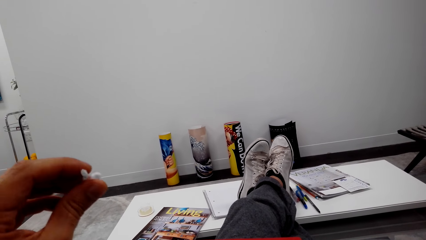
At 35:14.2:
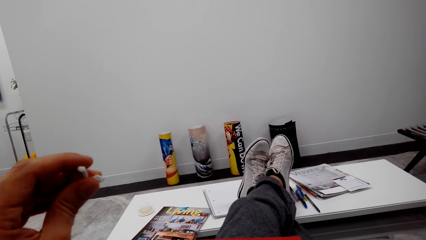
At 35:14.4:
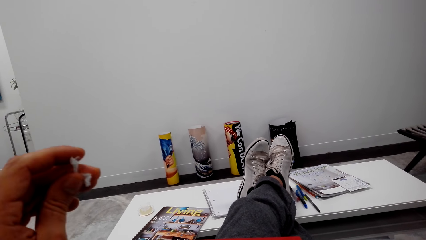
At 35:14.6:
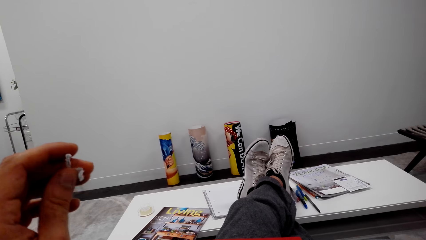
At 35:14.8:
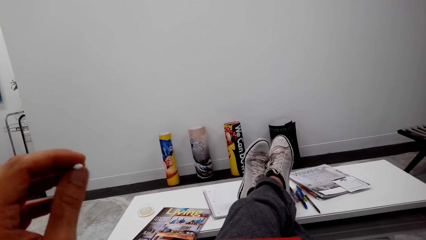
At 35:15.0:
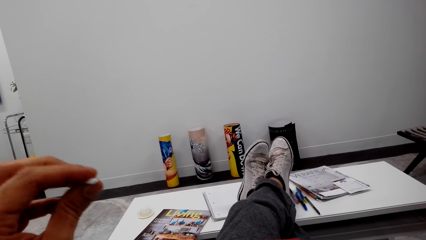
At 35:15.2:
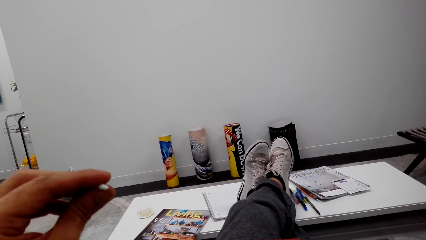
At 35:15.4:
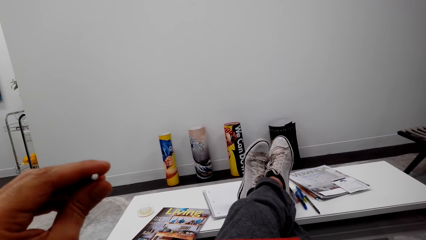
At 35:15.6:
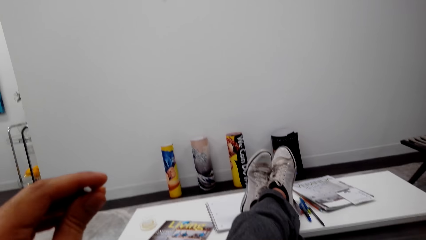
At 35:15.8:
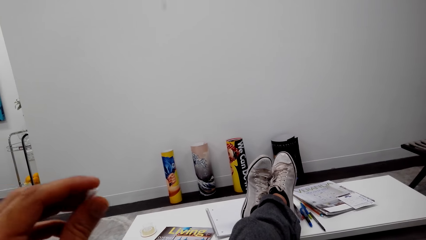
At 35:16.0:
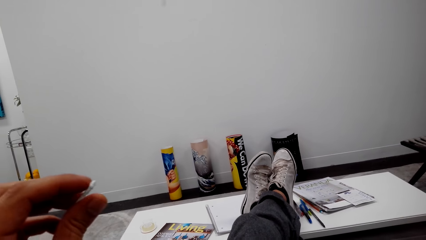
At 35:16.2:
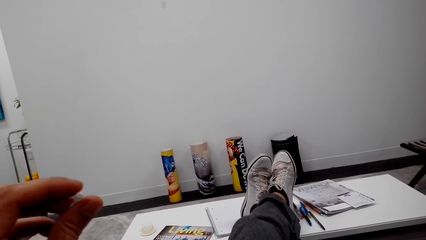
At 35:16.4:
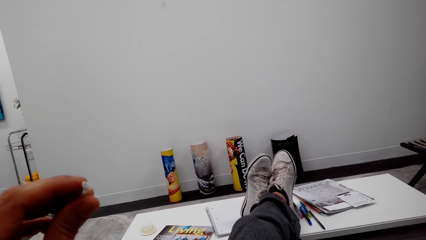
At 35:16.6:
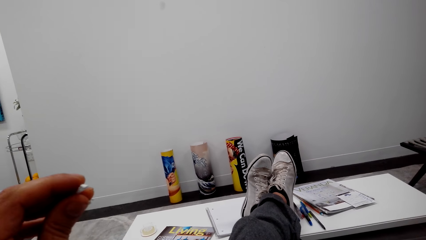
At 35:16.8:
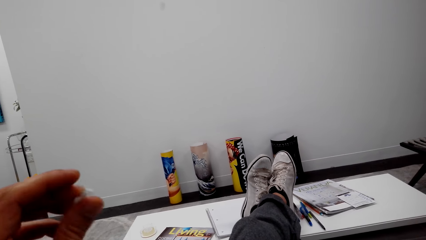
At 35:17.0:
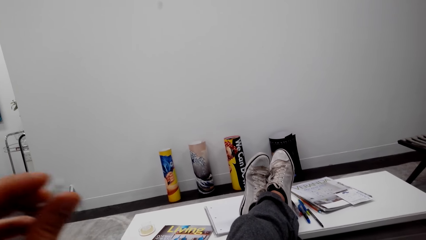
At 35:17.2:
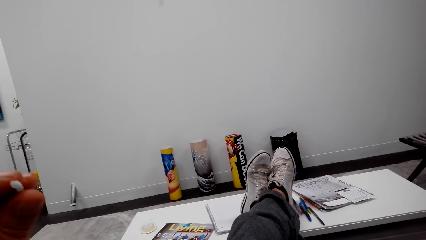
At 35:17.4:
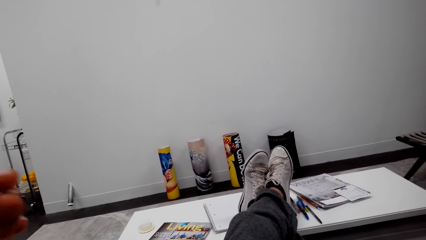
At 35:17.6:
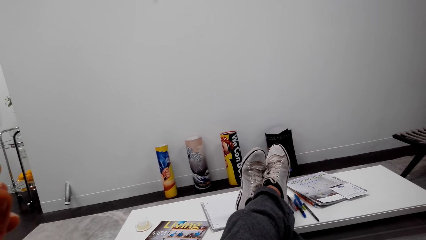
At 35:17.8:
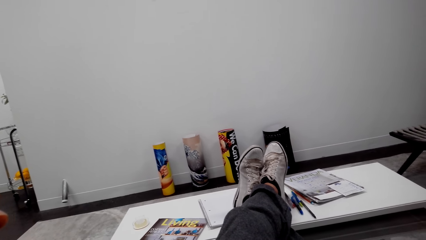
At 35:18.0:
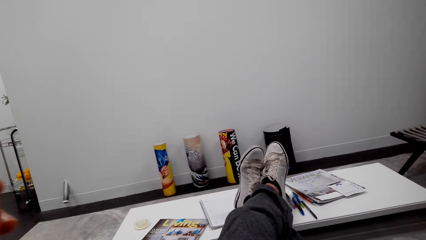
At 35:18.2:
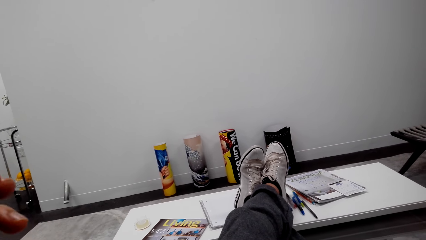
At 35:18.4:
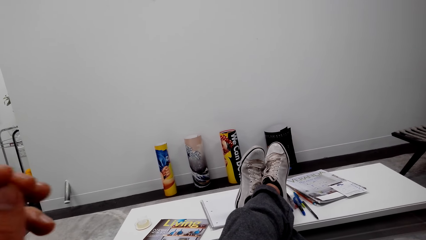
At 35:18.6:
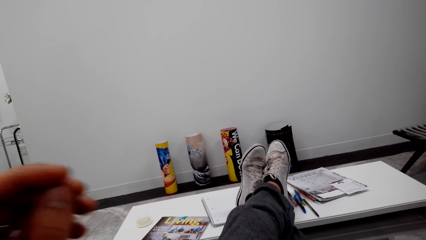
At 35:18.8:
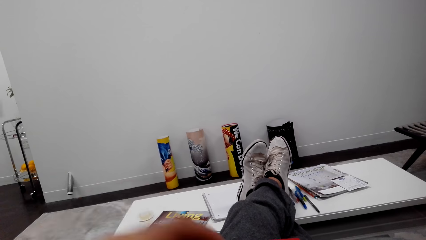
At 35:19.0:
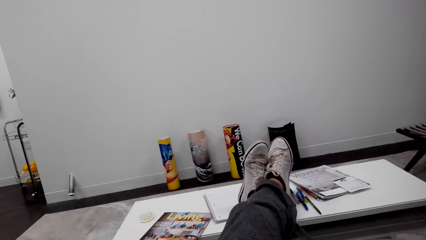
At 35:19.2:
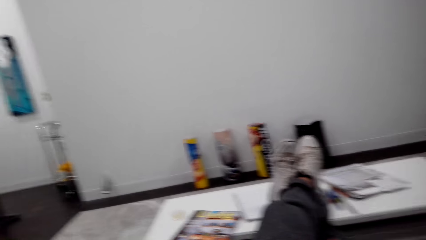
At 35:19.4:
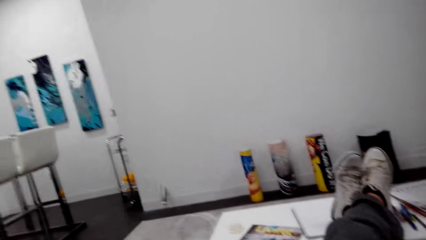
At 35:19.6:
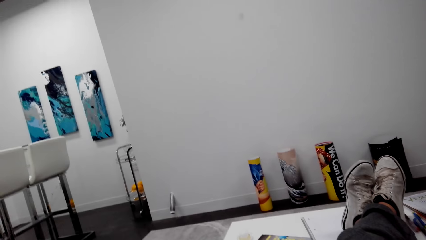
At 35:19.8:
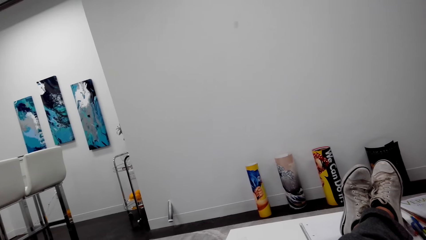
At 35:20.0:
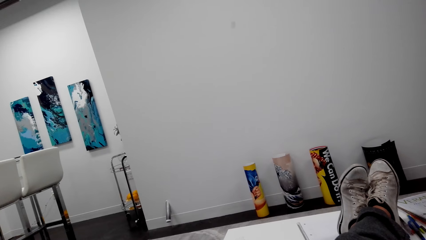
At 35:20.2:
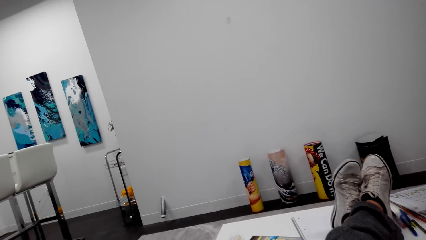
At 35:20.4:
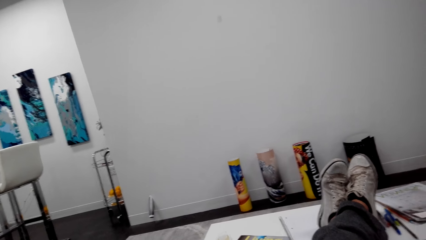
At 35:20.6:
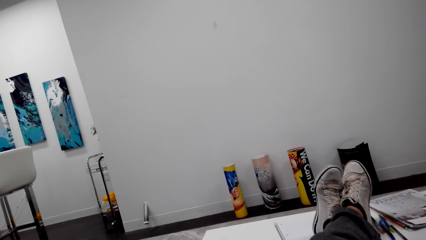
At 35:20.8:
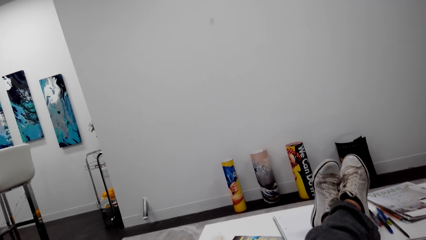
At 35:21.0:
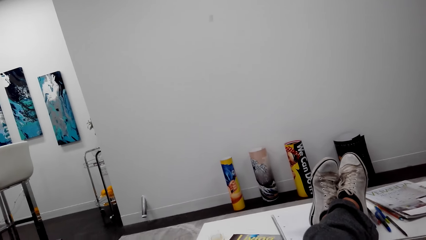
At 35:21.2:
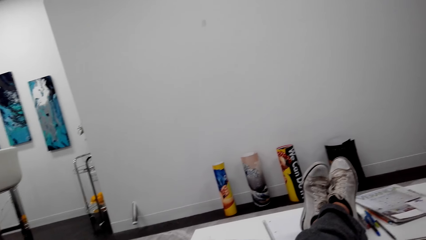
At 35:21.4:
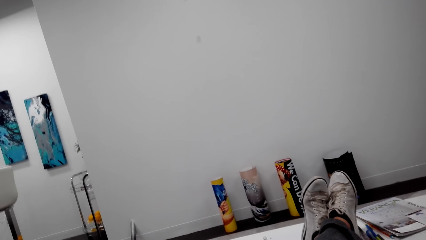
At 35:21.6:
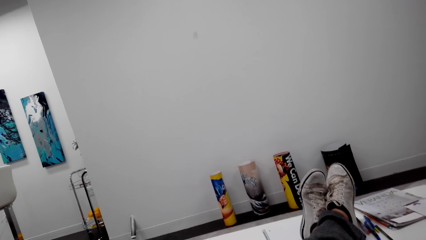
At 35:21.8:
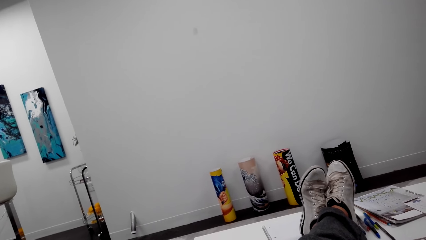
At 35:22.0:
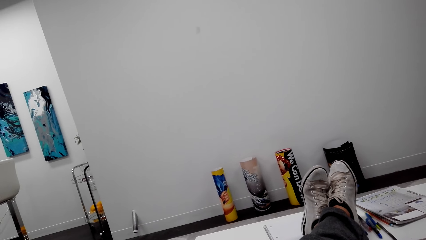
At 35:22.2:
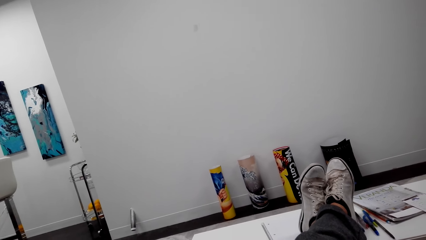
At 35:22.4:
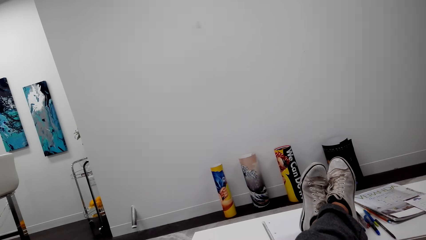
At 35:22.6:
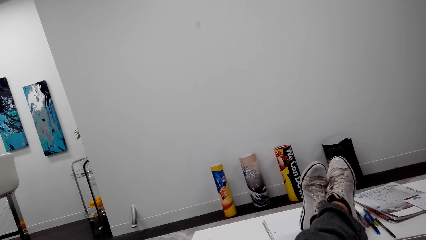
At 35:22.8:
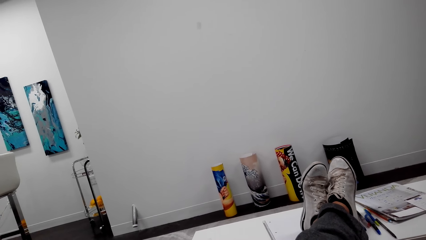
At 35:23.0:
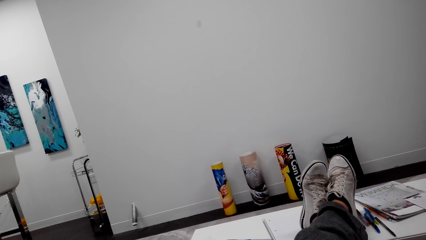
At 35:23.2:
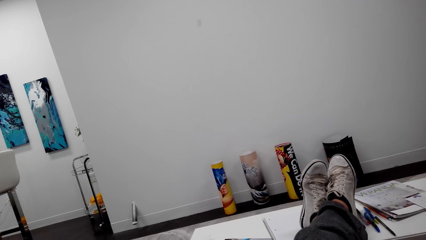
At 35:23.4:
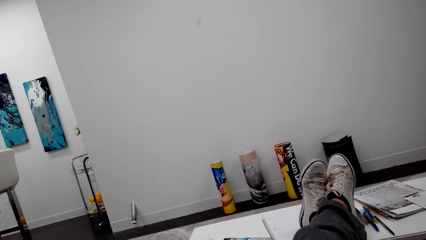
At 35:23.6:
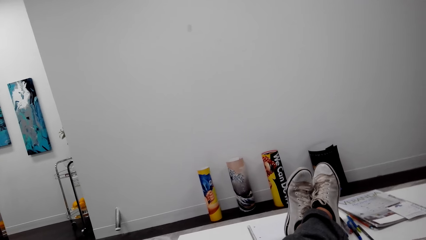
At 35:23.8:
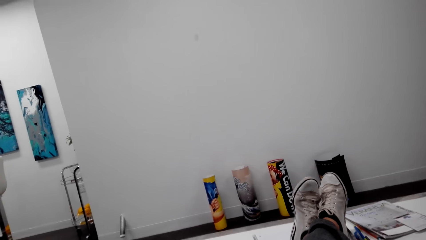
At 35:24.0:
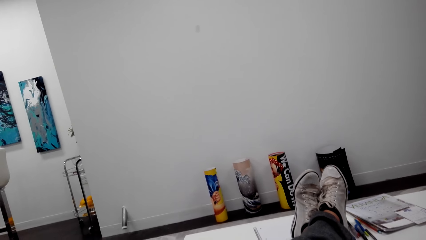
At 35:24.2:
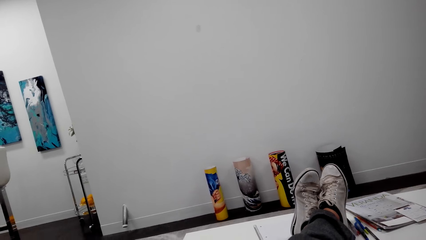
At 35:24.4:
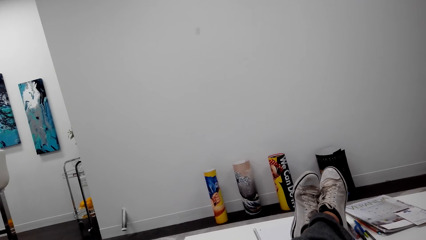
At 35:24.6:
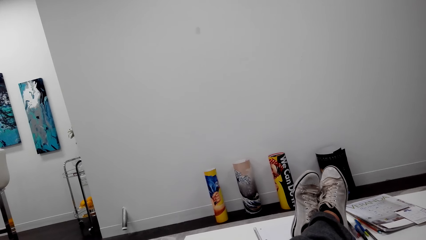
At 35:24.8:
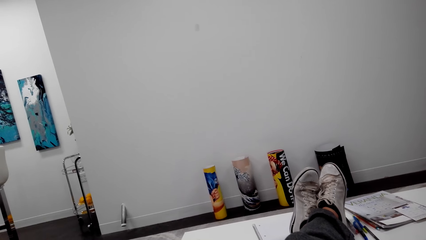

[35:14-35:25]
The camera wearer talks over the phone.

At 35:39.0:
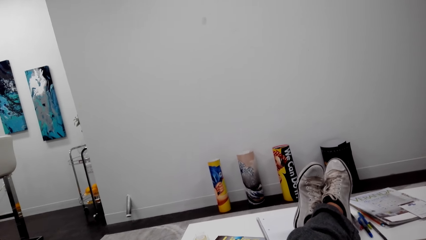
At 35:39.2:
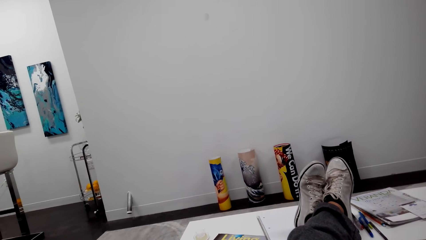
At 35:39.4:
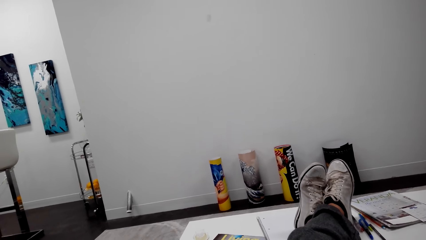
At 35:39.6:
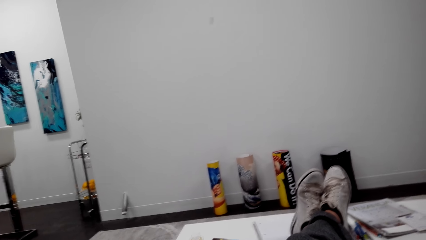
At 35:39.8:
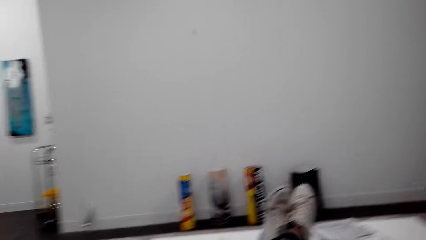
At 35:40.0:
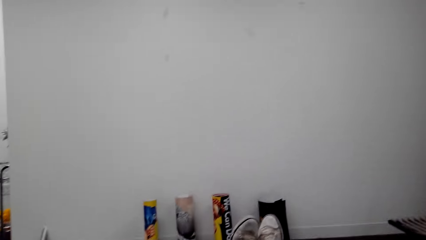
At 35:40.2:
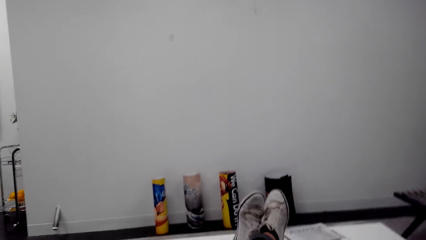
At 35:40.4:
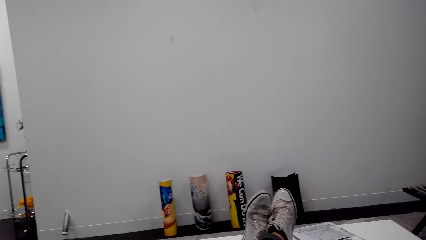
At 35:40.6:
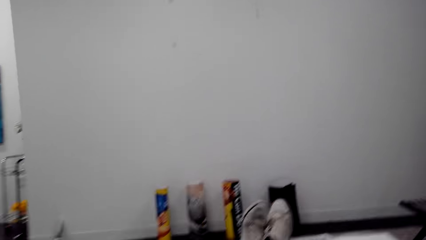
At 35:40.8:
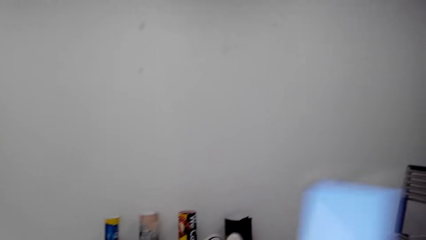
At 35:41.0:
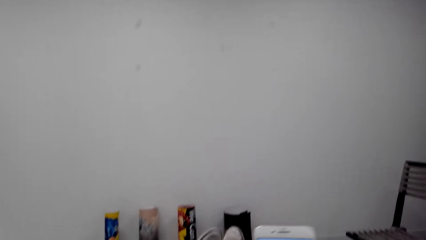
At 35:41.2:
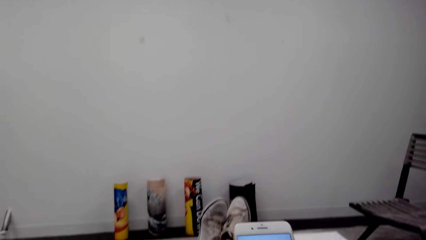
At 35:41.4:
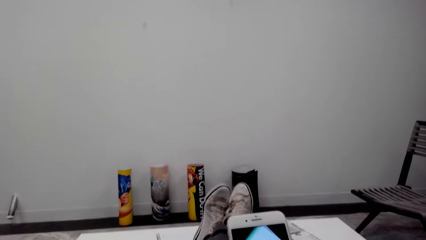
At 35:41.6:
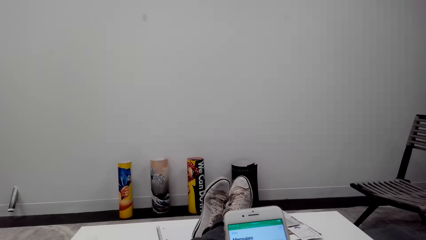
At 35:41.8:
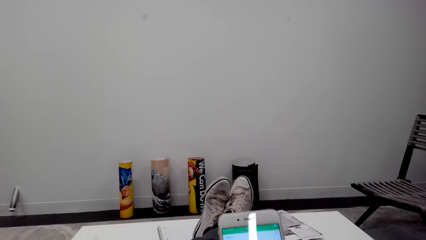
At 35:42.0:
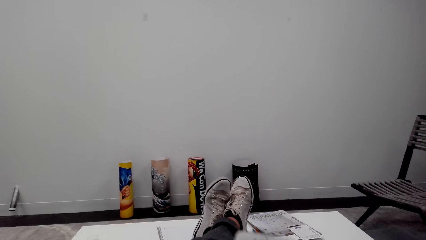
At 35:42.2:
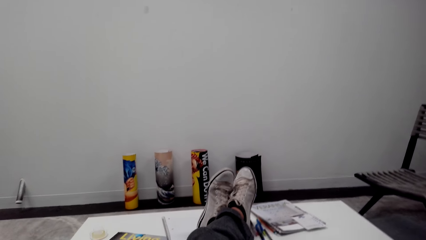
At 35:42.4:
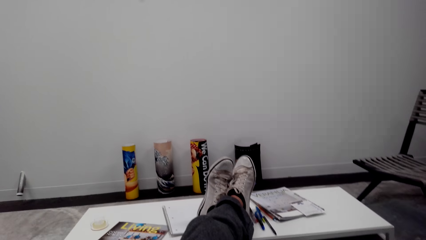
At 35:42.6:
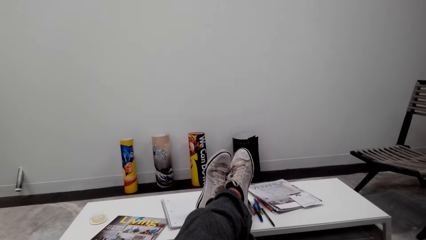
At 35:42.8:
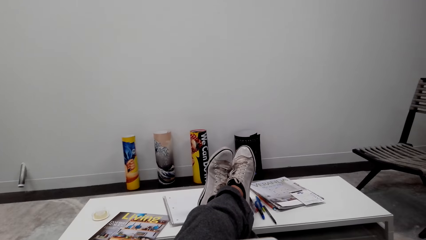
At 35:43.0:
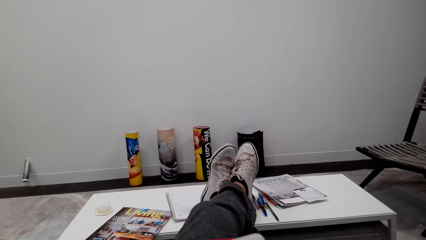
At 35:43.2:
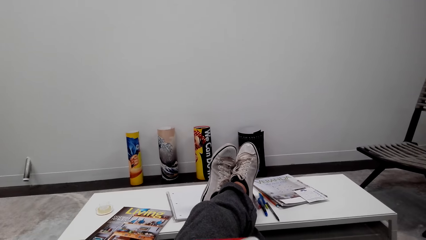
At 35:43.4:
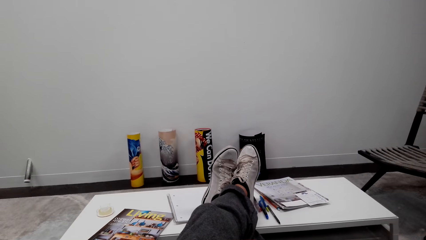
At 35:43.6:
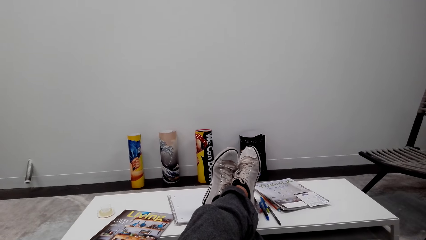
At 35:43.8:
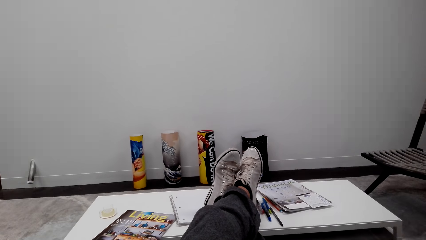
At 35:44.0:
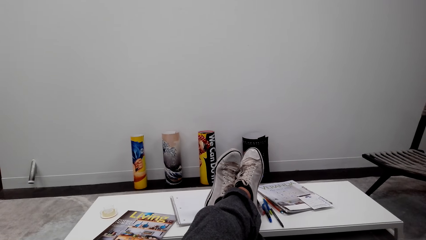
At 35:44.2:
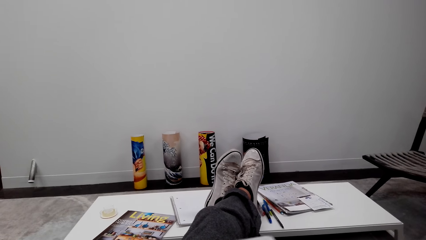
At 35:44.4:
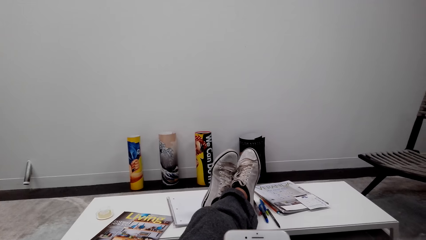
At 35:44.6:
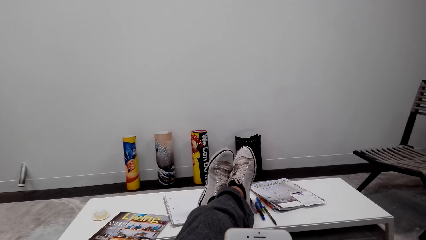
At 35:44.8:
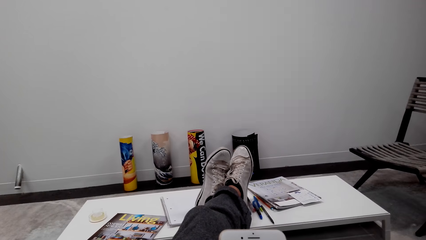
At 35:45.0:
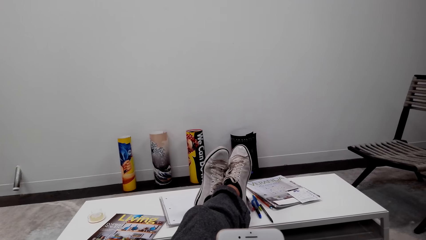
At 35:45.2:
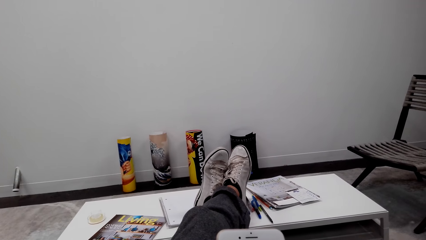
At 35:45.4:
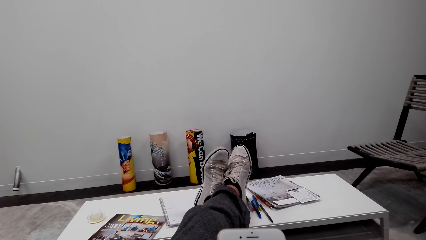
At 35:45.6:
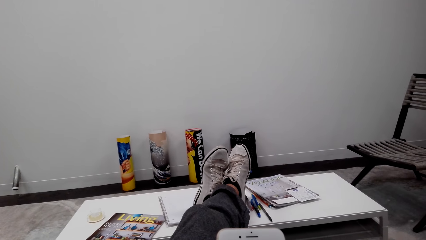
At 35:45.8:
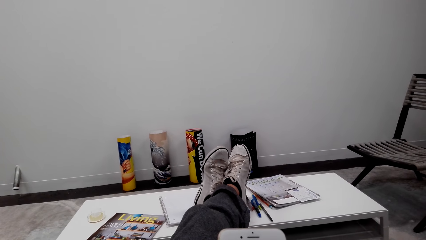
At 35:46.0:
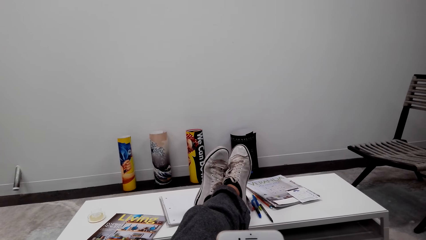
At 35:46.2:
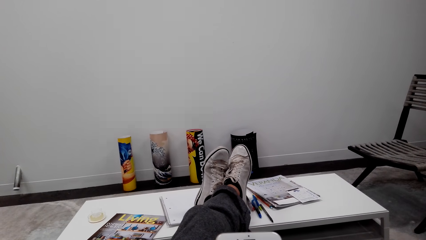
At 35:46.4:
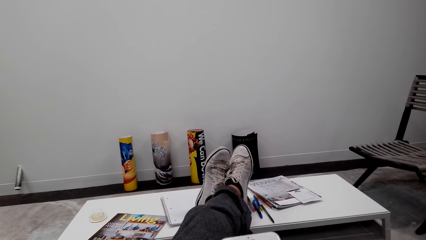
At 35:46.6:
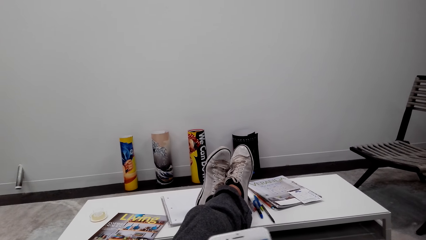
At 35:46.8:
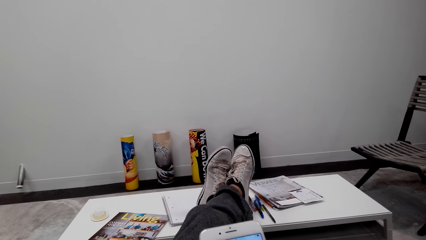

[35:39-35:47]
The camera wearer takes his phone from the ear. He holds the phone. He operates his phone.
